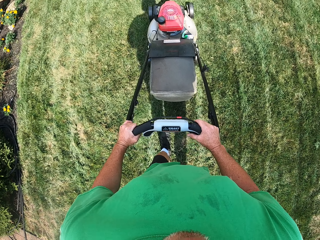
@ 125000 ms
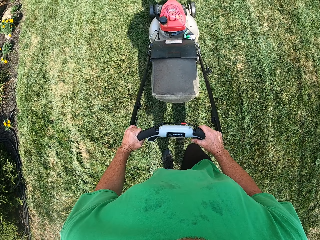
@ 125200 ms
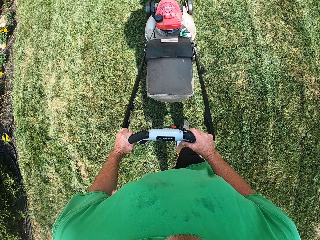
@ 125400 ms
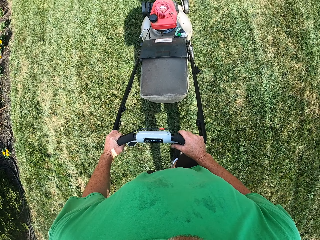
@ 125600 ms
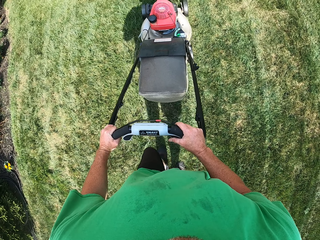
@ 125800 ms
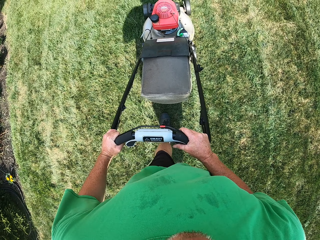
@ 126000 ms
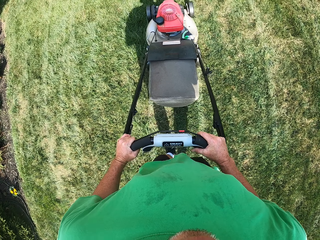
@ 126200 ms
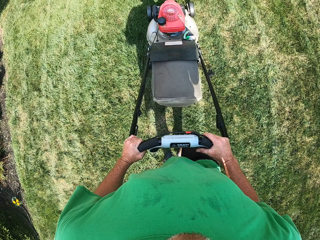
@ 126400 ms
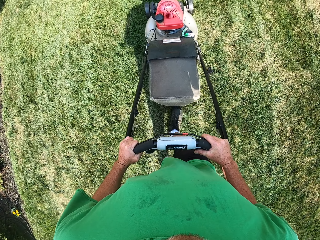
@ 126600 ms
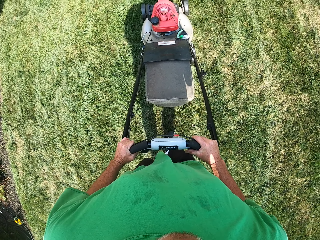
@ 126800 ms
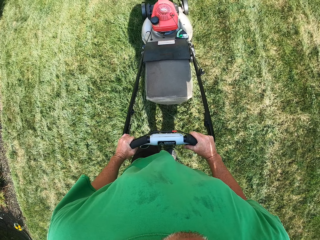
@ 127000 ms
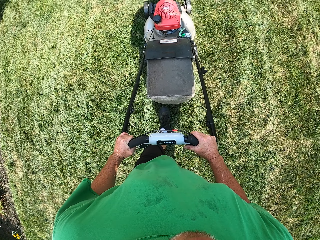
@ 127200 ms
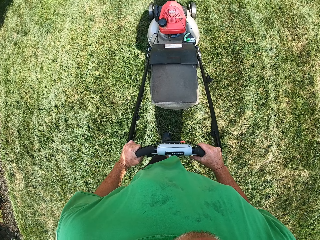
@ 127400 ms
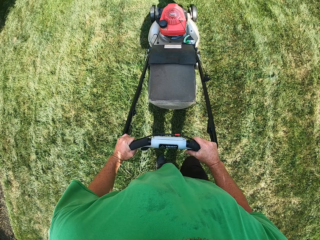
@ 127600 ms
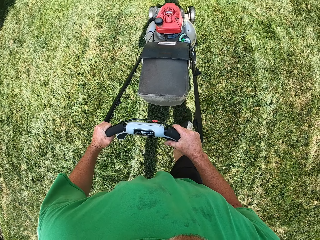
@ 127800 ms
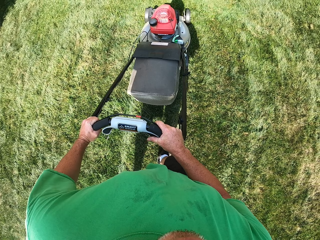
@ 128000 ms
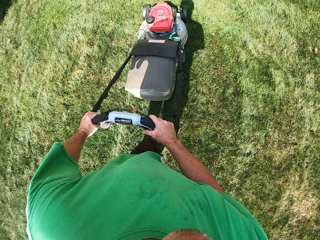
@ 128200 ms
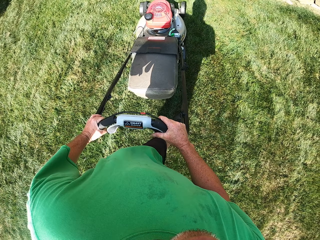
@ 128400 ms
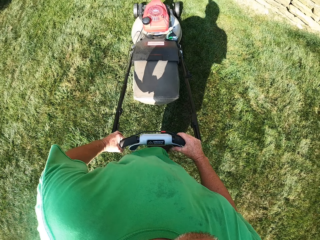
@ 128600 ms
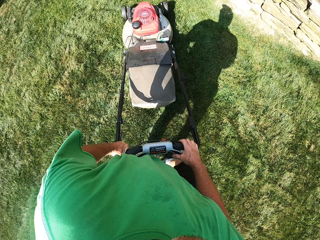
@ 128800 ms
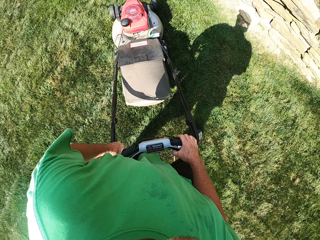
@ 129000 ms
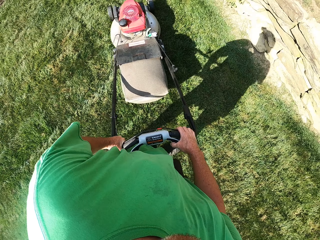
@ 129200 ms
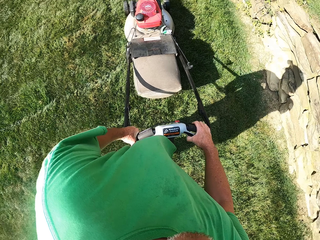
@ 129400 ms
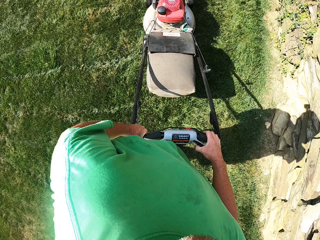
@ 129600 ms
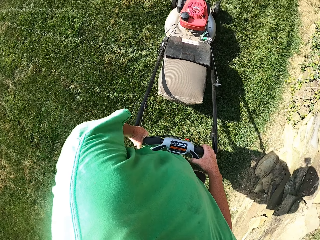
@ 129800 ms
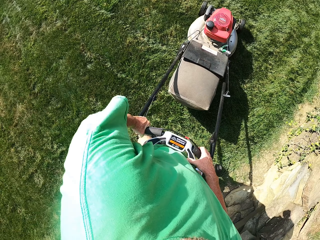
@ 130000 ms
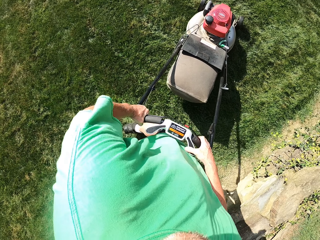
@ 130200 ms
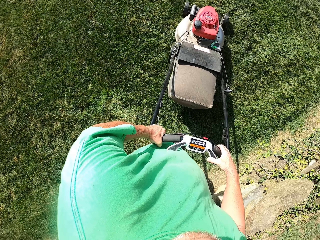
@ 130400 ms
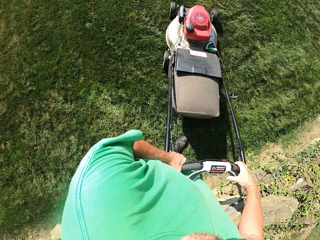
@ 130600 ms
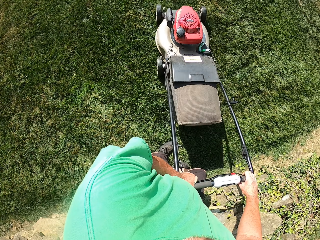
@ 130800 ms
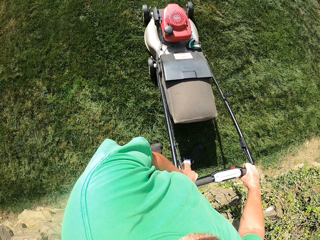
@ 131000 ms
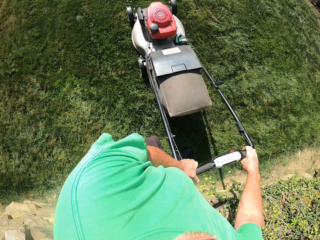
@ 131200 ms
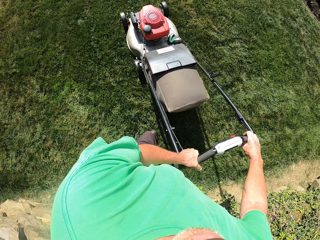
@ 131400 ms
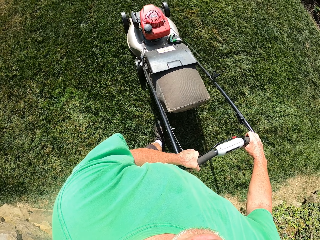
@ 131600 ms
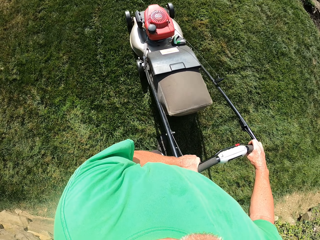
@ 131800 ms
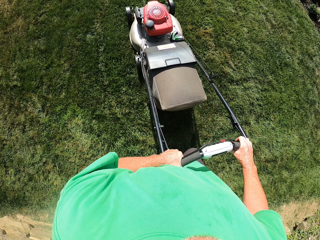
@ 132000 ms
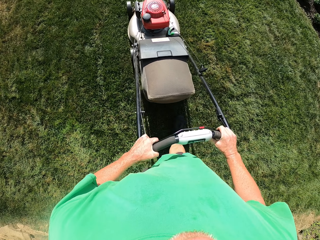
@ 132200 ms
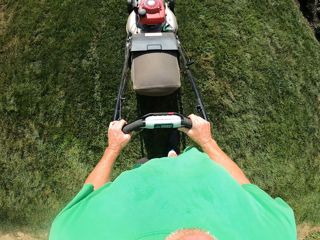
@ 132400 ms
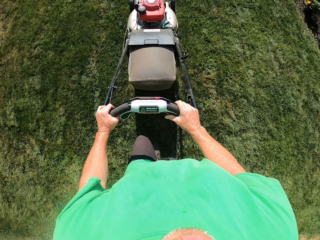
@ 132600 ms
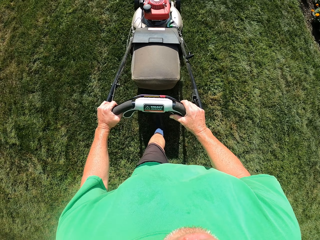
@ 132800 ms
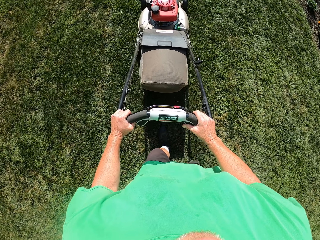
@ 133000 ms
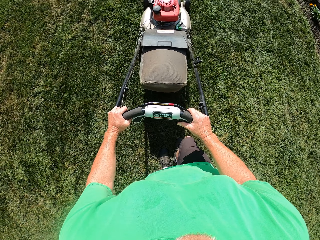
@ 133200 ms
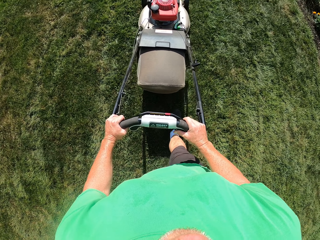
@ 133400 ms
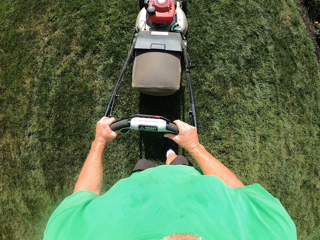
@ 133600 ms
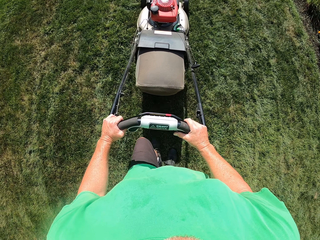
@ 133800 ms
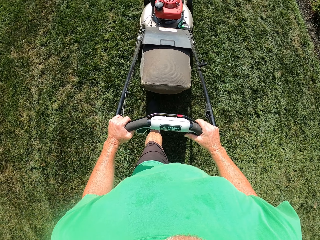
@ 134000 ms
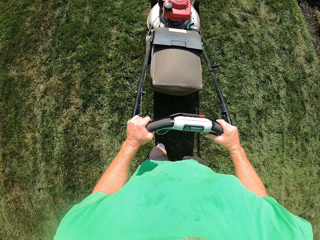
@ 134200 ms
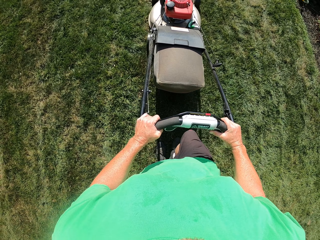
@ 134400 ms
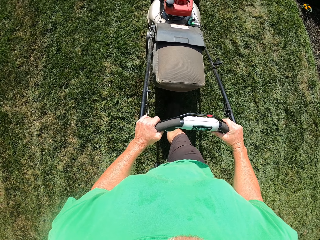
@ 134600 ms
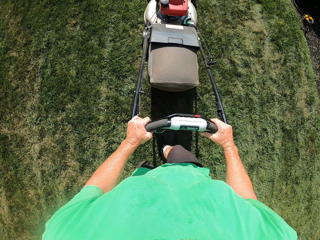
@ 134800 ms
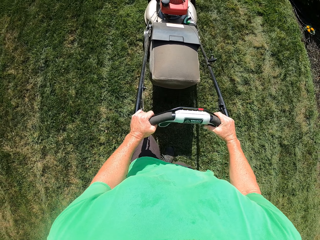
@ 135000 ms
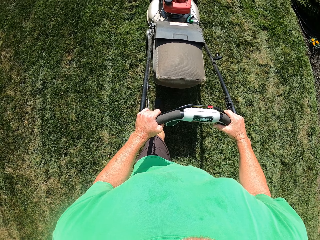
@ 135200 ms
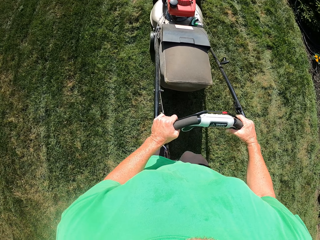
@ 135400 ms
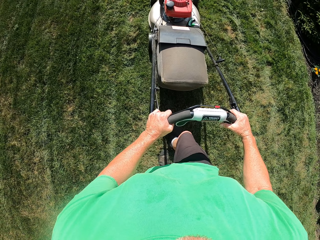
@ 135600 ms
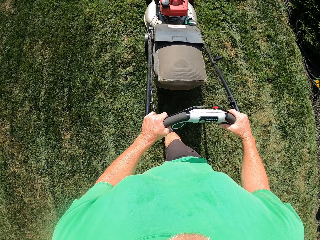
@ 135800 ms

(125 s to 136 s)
The camera wearer turns the lawn mower. They cut the grass with the lawn mower. They make a U turn with the lawn mower.

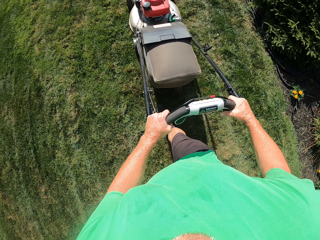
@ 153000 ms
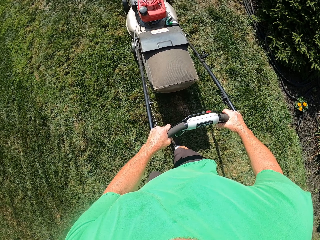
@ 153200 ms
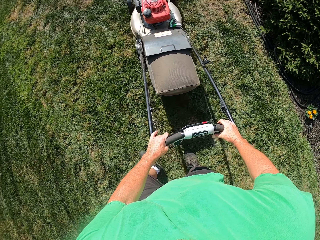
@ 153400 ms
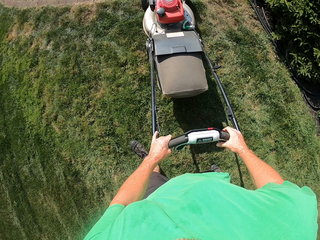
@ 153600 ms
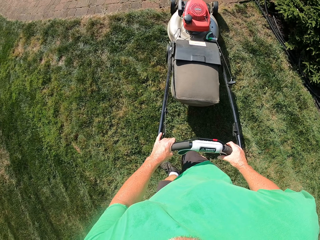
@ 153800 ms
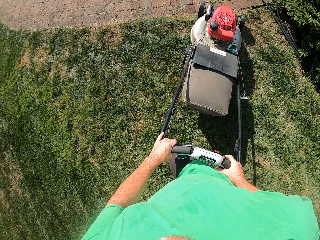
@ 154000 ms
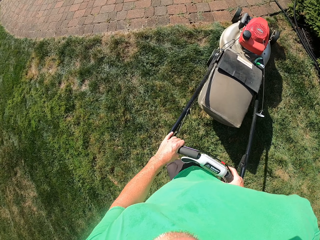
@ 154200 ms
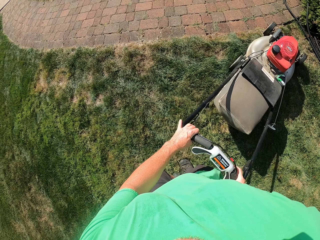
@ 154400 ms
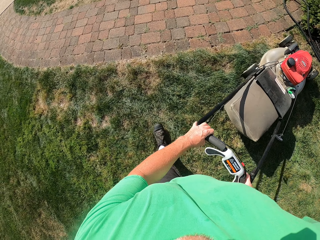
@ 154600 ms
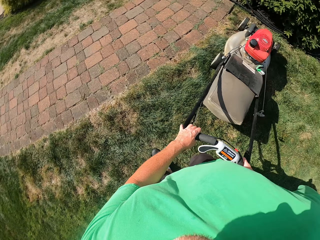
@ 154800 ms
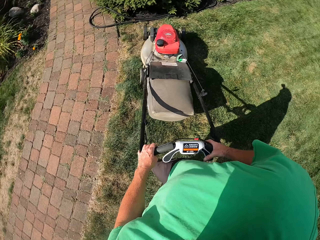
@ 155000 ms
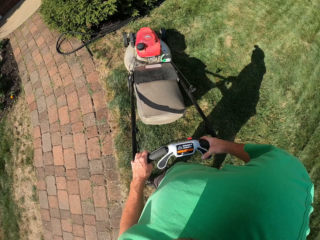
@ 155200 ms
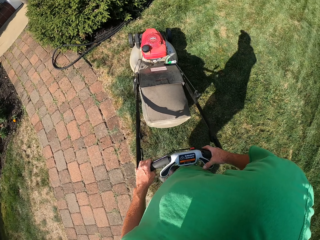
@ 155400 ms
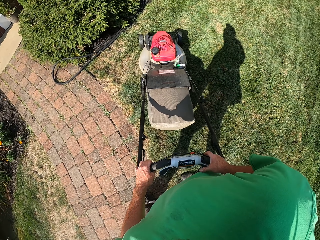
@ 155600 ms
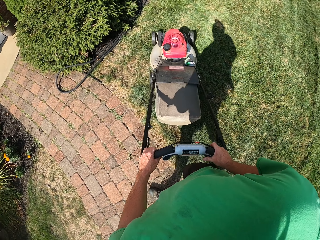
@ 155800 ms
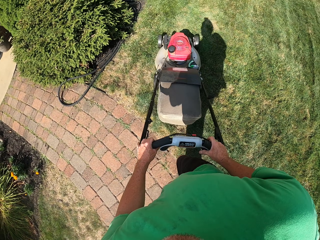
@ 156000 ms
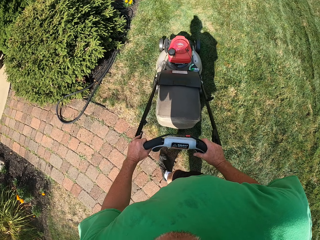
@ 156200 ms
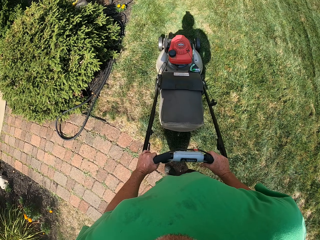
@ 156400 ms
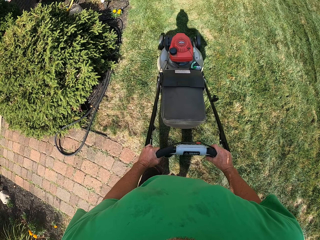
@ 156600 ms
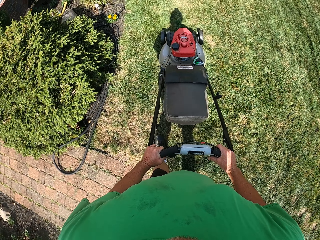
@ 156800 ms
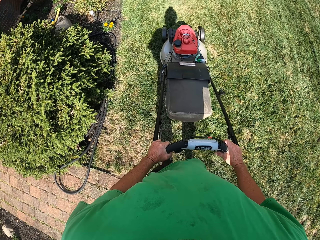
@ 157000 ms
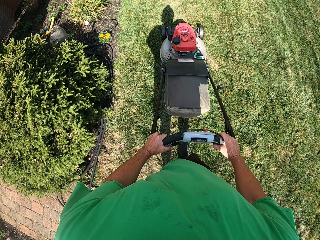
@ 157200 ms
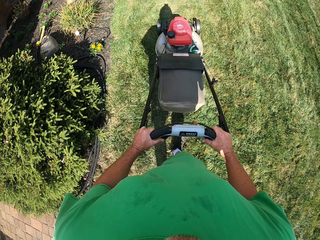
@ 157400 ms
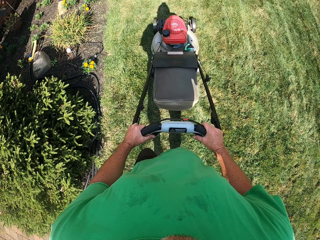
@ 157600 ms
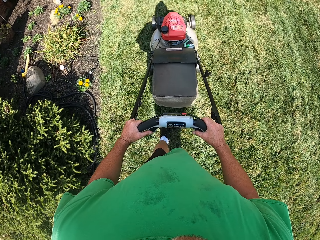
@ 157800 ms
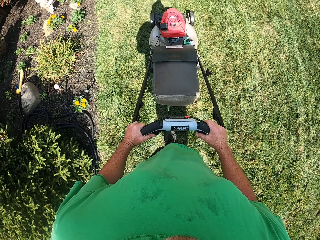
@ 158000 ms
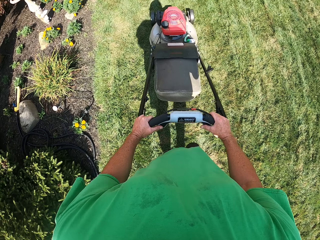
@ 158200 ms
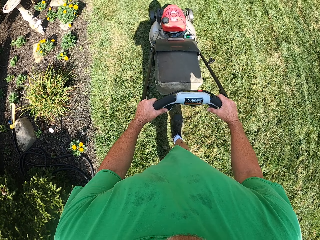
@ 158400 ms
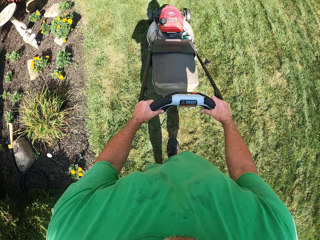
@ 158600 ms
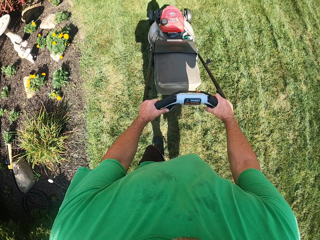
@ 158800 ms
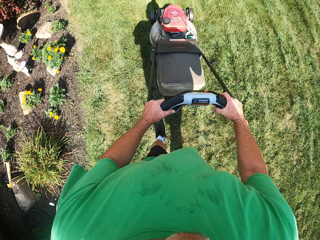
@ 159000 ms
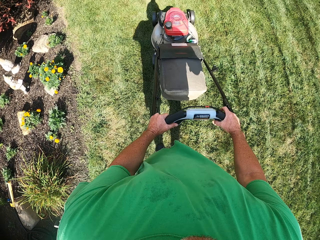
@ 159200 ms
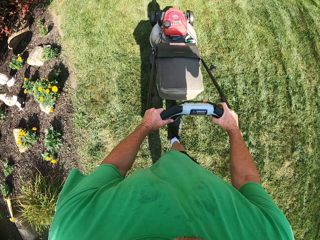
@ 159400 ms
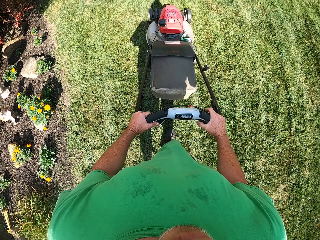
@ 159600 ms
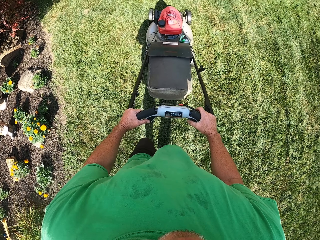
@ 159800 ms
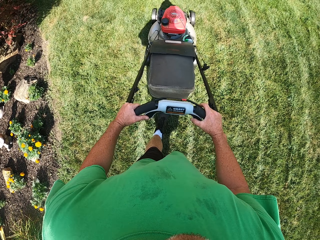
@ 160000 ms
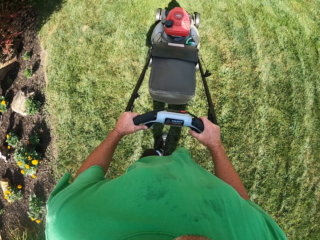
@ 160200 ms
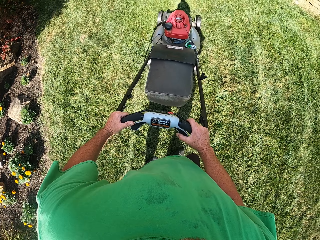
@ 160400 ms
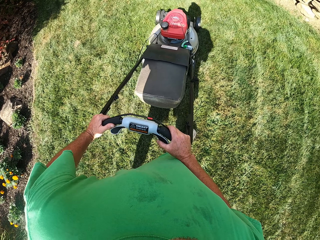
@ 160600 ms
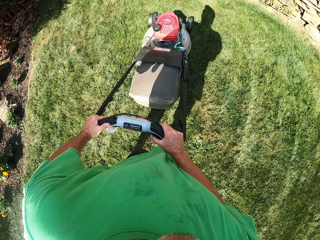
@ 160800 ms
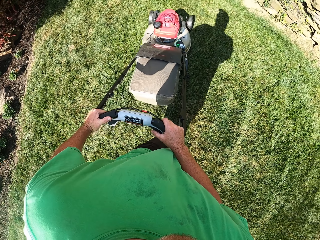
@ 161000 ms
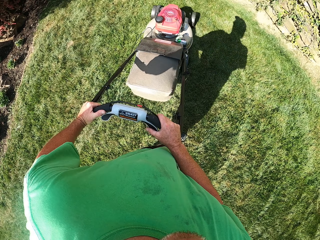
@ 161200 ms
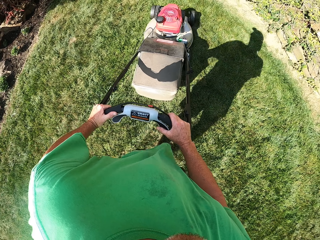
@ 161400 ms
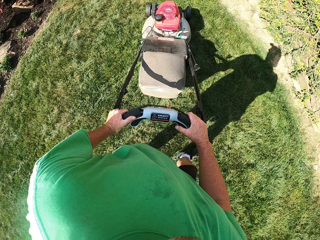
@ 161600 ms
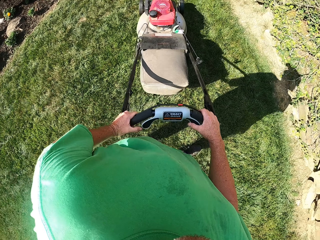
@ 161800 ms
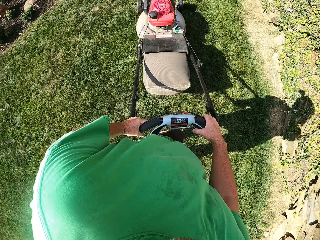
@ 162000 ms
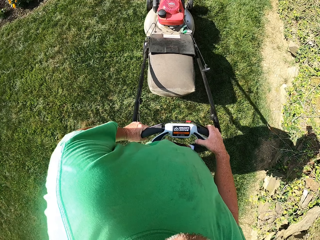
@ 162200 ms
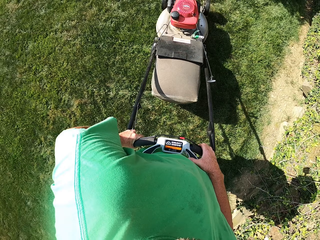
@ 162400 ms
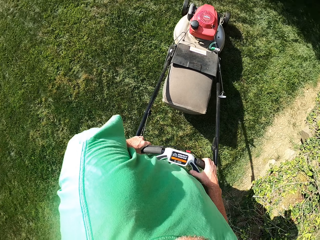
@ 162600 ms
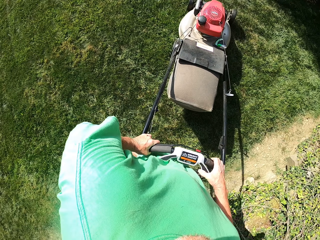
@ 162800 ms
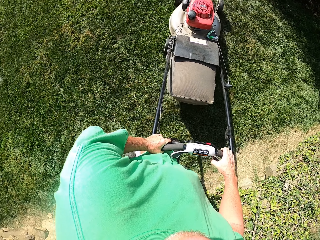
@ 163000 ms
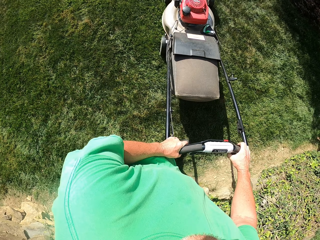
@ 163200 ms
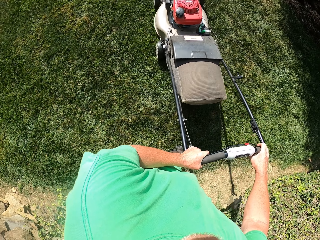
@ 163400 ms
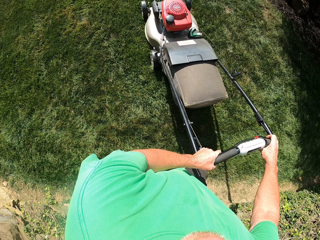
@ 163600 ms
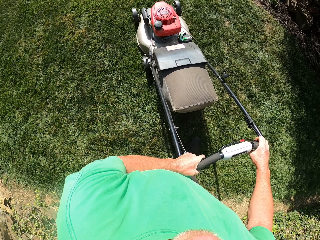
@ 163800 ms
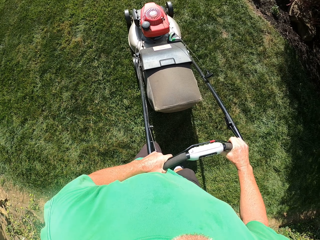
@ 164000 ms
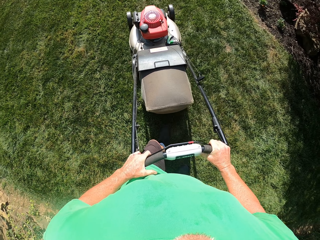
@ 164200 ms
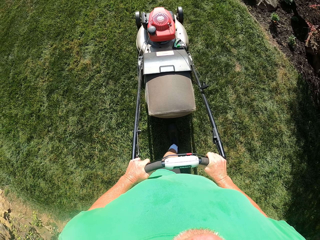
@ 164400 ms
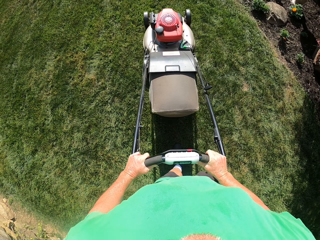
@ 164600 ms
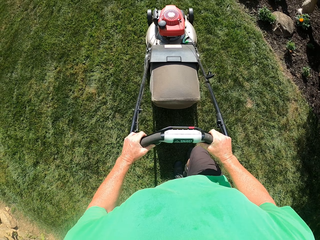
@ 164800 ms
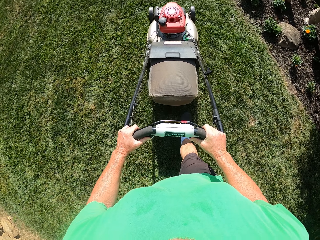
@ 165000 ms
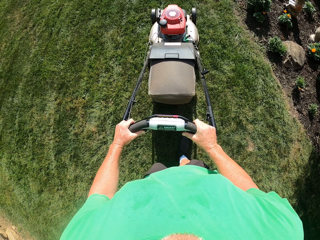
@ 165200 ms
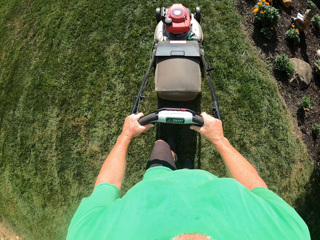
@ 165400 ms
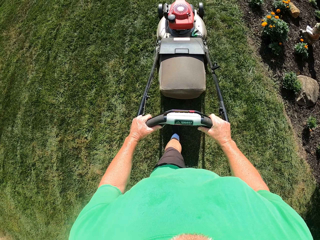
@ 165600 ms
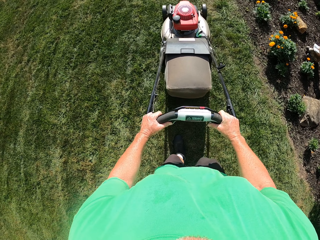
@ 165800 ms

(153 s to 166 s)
The camera wearer makes a U turn with the lawn mower. They cut the grass with the lawn mower. They cut the grass with the lawn mower.
